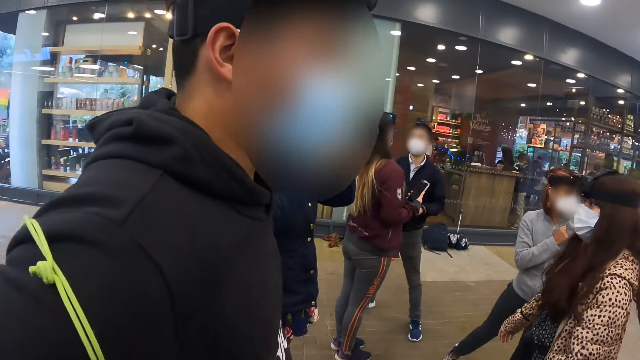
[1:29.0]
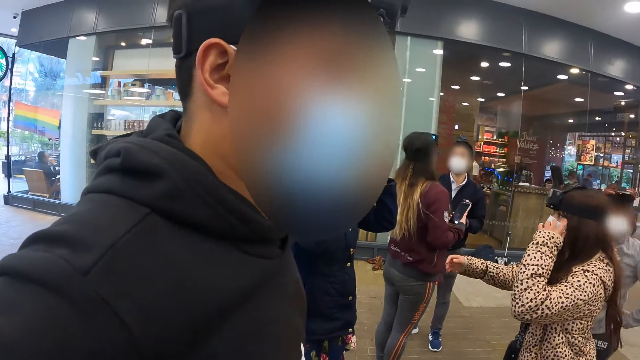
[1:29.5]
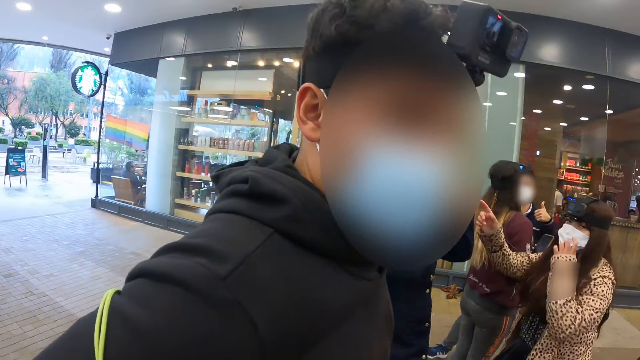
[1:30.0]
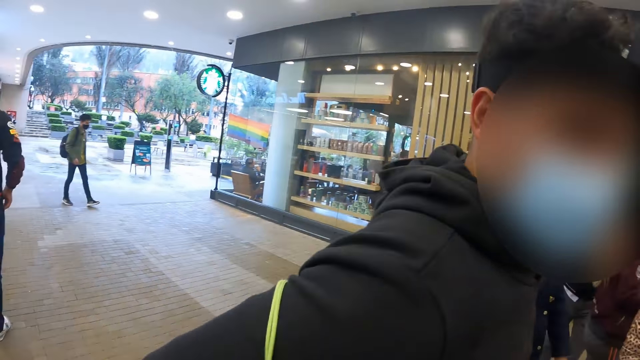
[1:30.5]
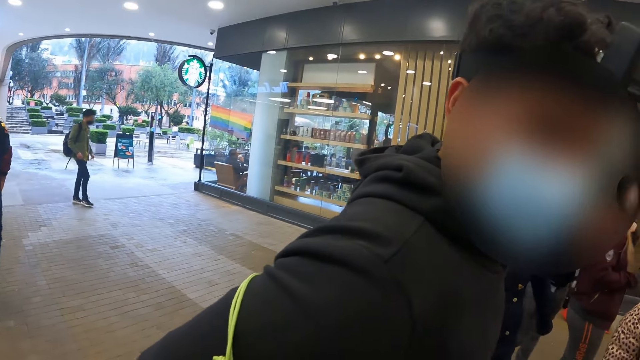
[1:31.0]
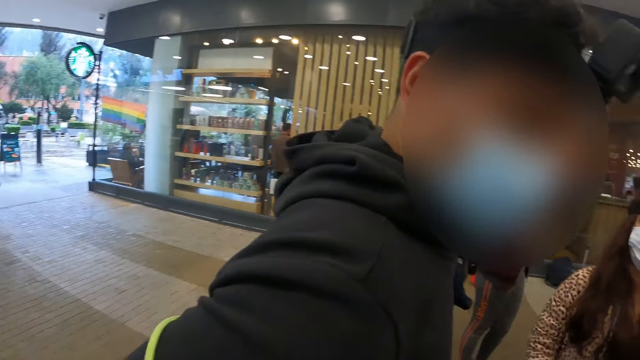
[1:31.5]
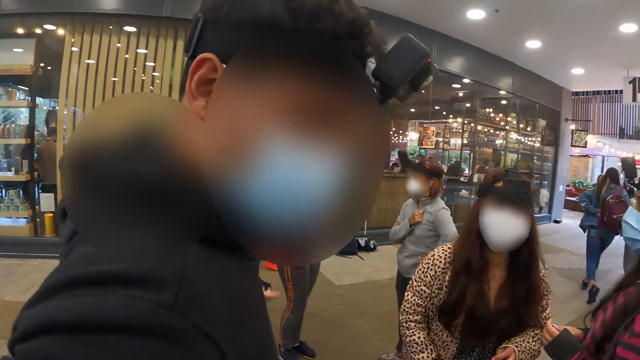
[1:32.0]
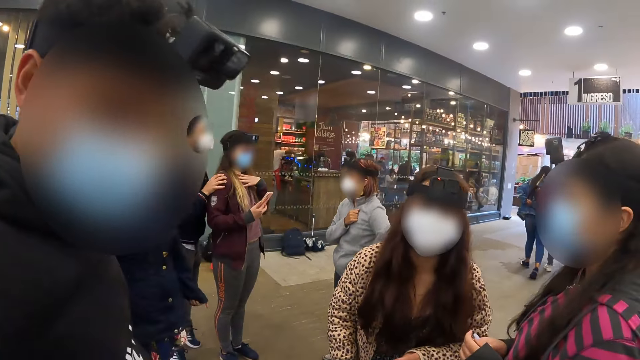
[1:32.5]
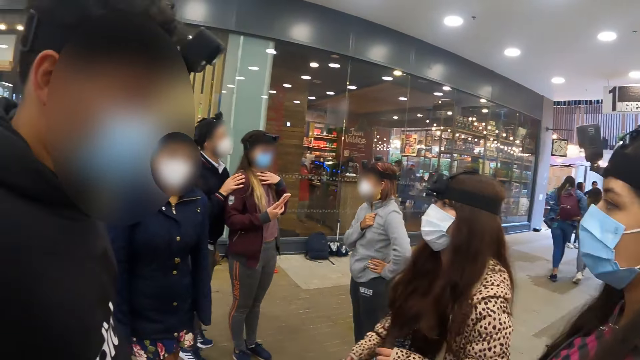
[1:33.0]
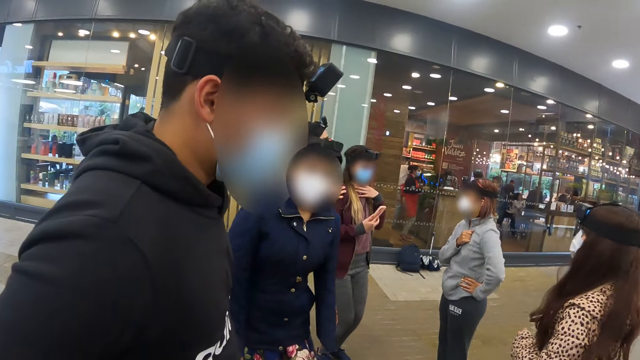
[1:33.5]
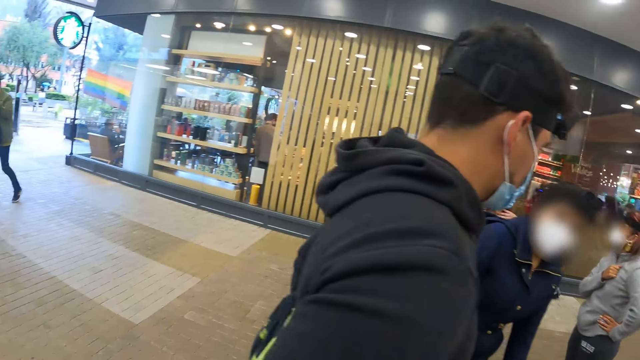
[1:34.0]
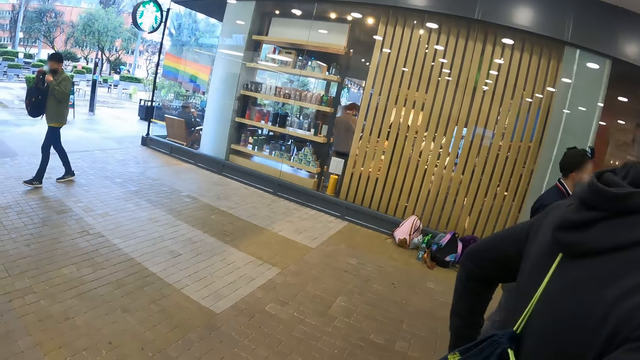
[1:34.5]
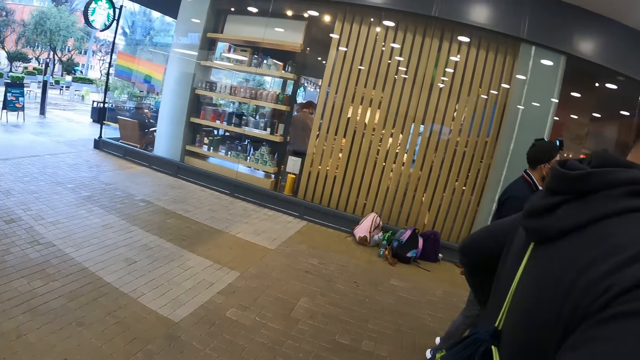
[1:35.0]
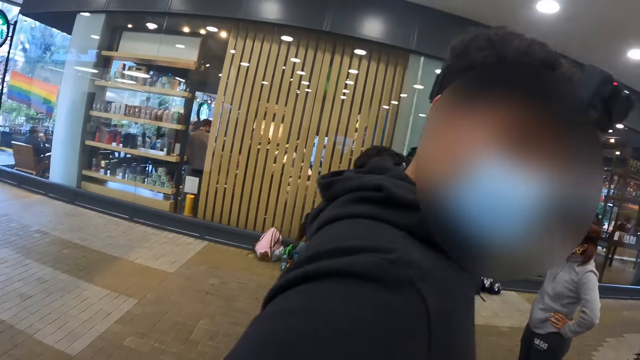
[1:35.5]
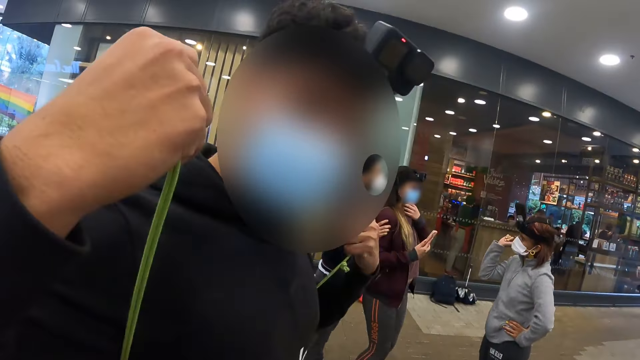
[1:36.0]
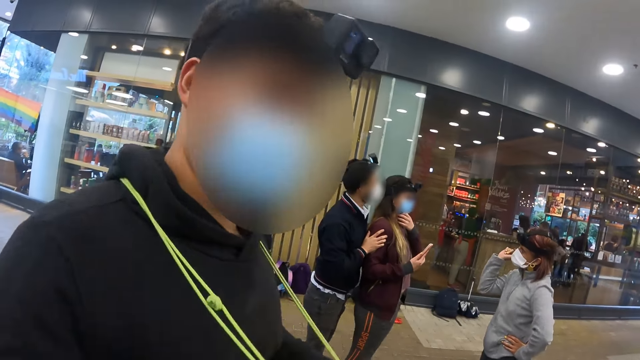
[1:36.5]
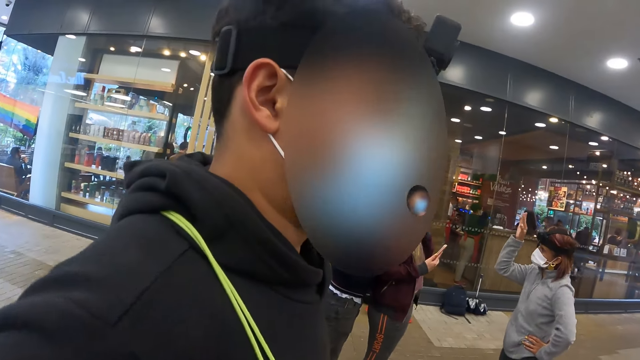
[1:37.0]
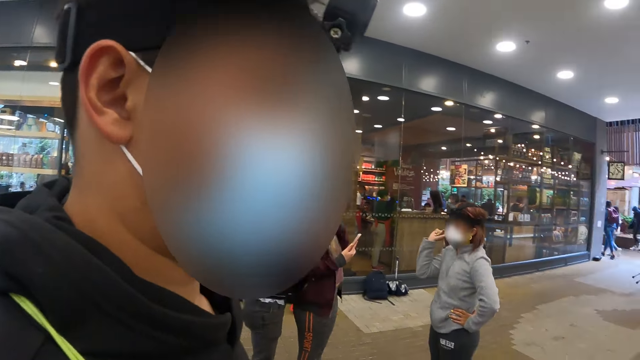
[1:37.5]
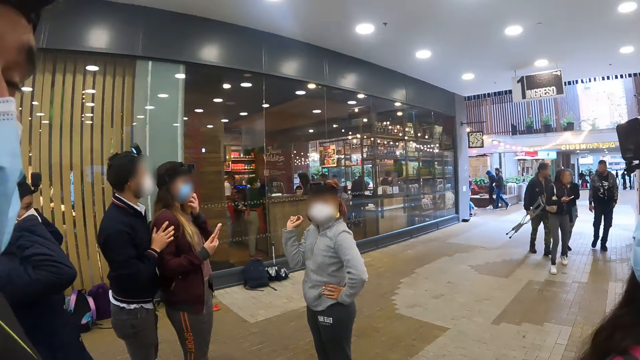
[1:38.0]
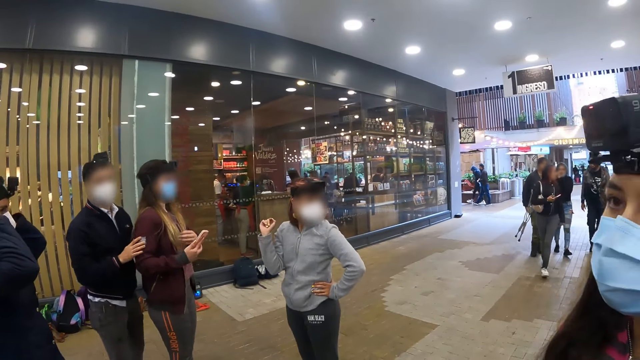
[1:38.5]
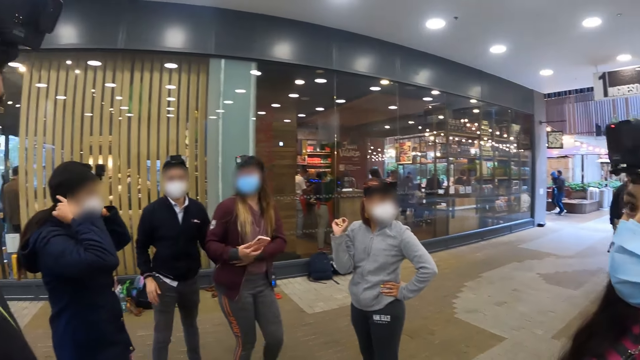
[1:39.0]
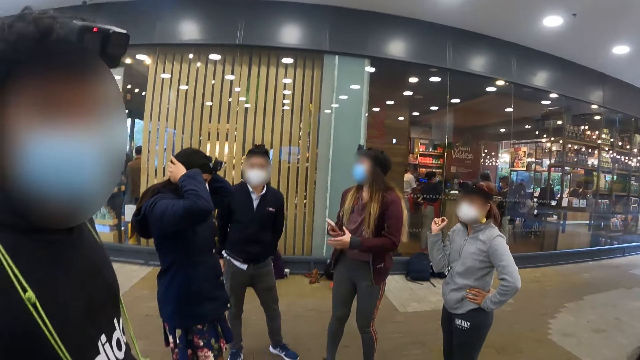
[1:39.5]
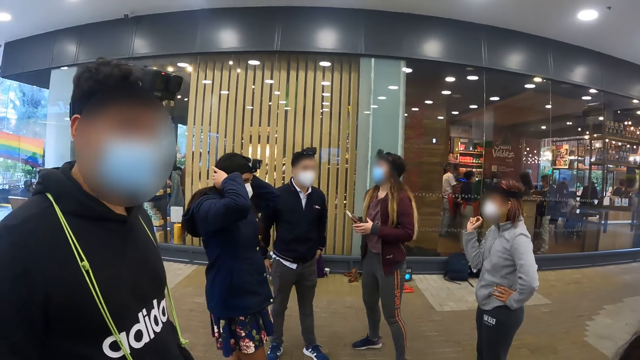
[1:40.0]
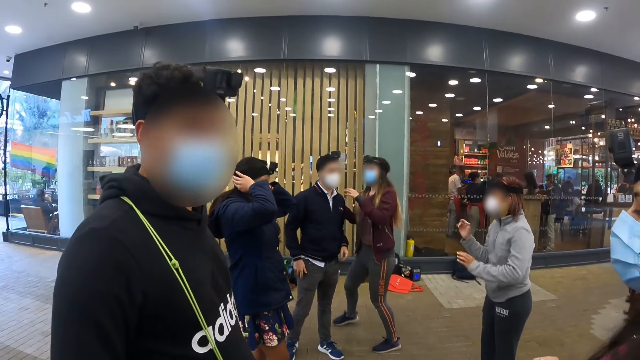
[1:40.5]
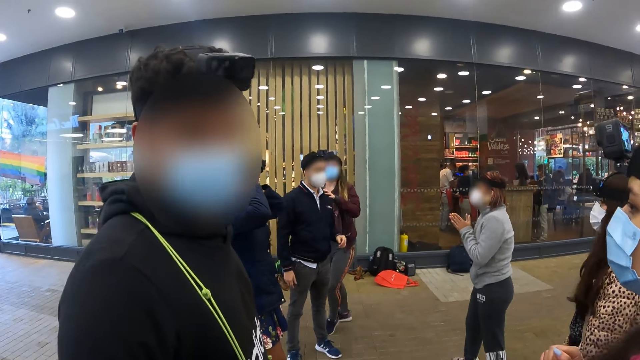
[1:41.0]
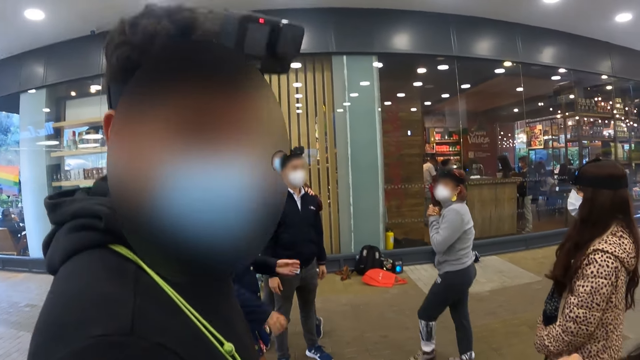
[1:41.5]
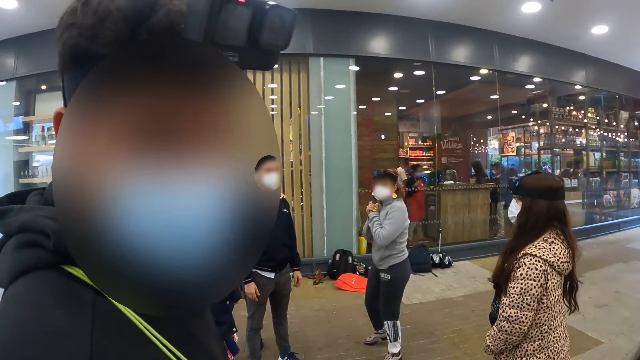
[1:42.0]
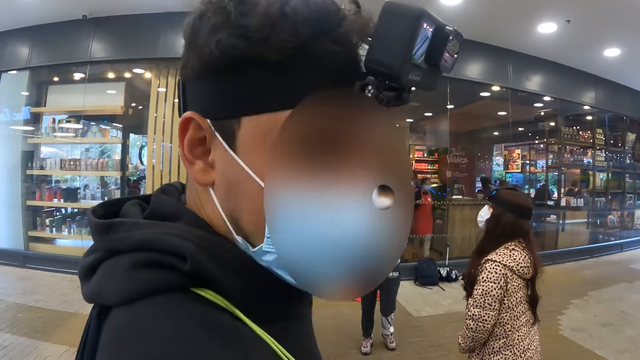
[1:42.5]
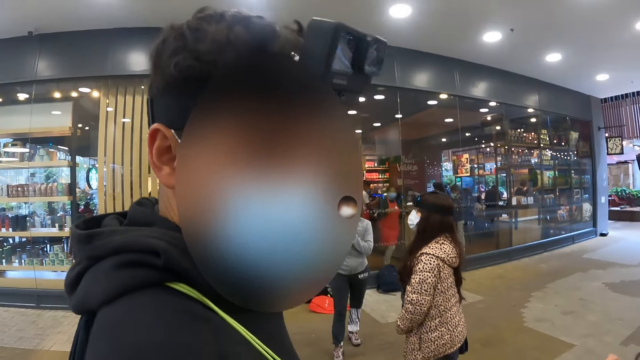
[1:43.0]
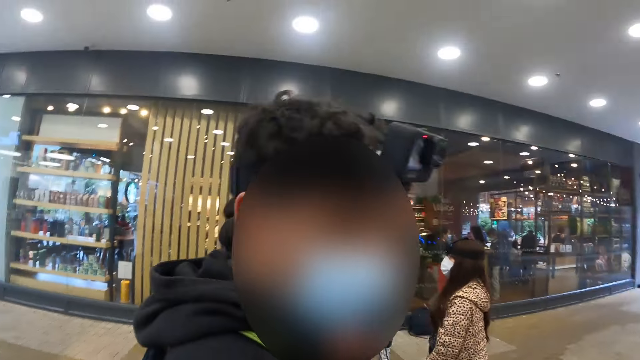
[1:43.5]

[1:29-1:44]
The camera wearer talks to a man. They interact with the man. They look around. They look at the shop. They talk to the man. They look around. They talk to the man.

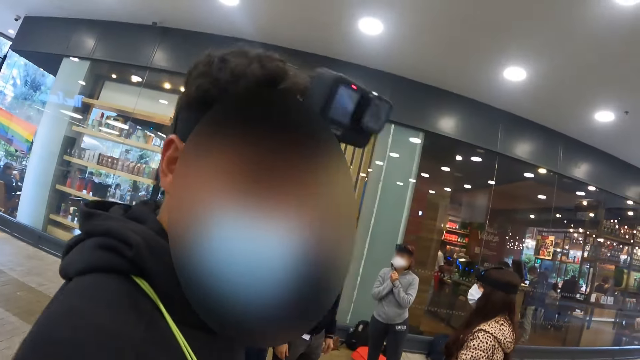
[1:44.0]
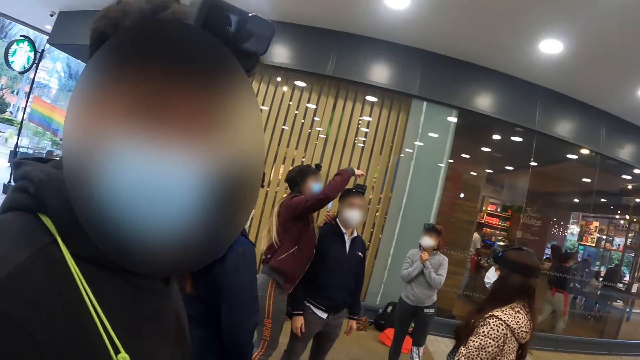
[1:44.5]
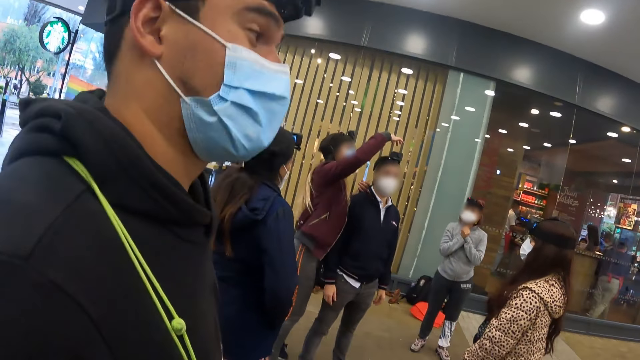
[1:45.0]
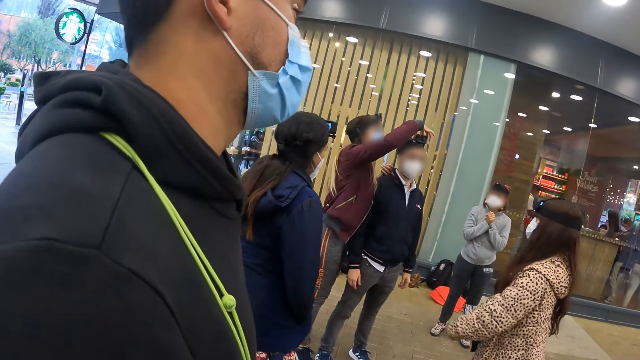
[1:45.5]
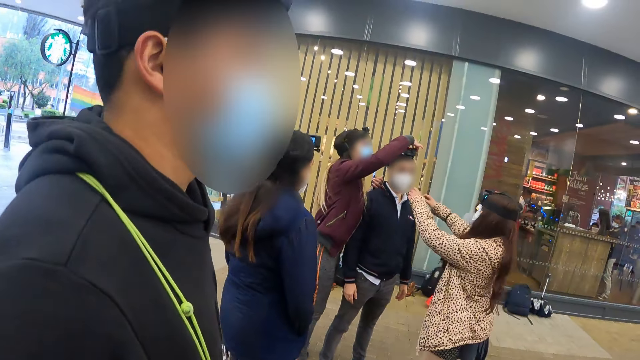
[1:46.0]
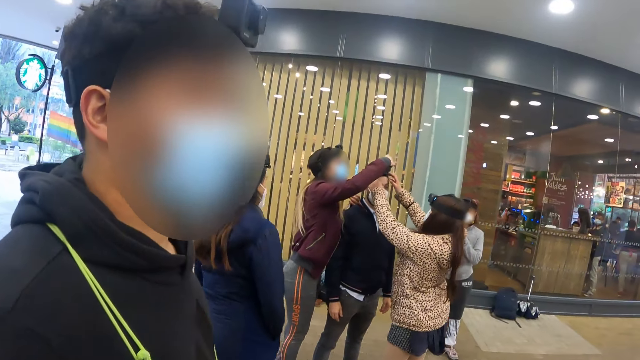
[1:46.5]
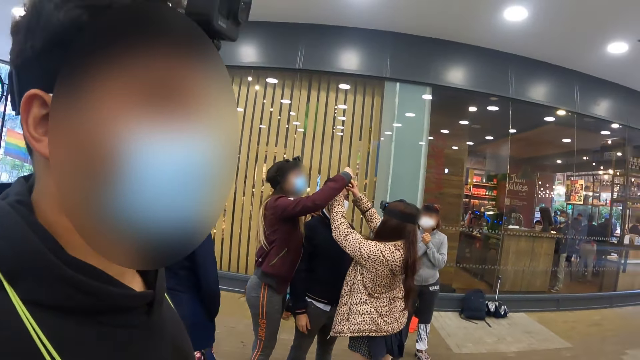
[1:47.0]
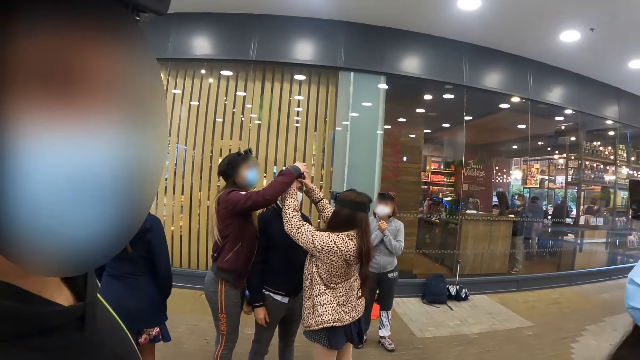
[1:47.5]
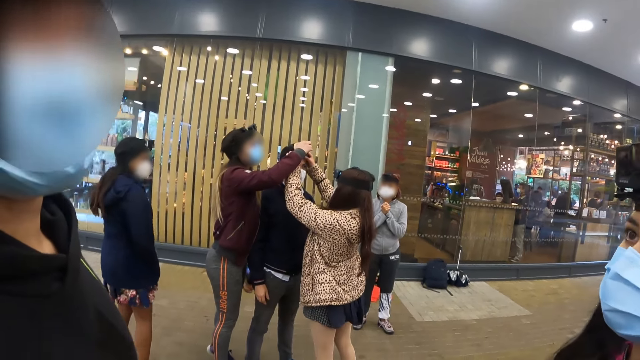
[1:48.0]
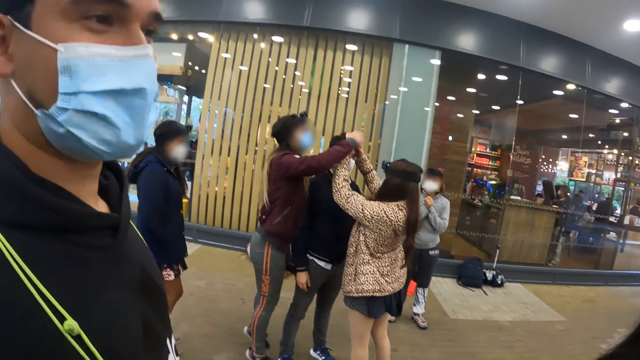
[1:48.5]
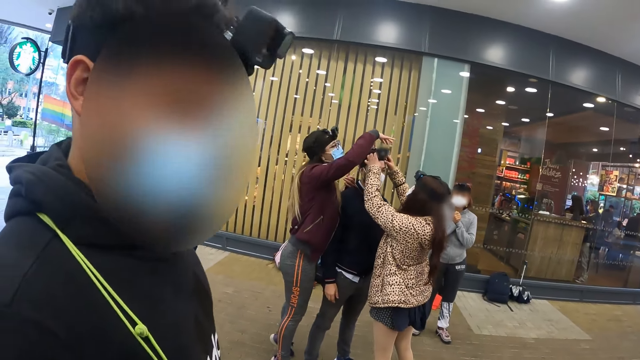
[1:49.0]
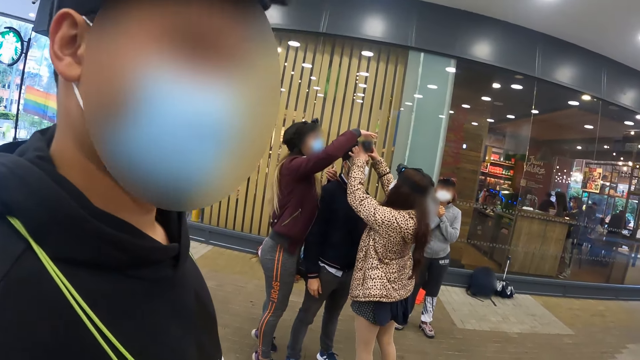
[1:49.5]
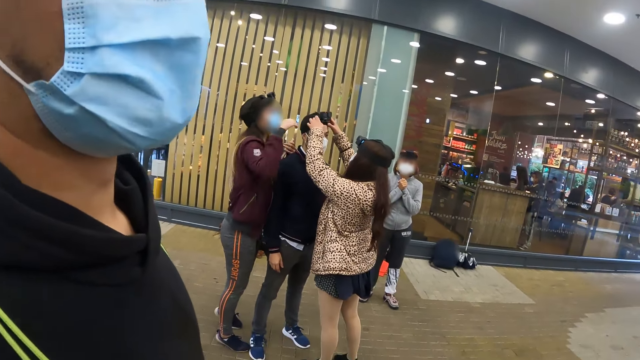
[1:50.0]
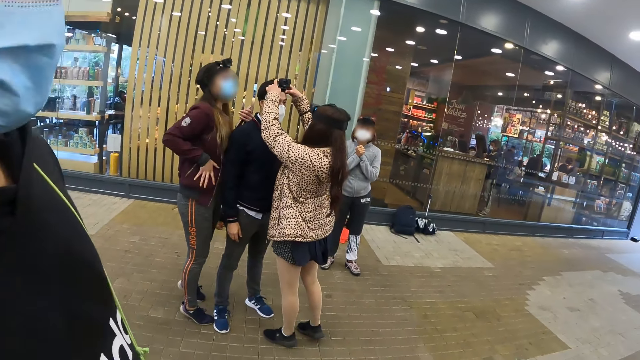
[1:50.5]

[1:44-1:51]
The camera wearer looks at a woman. They interact with a man.
